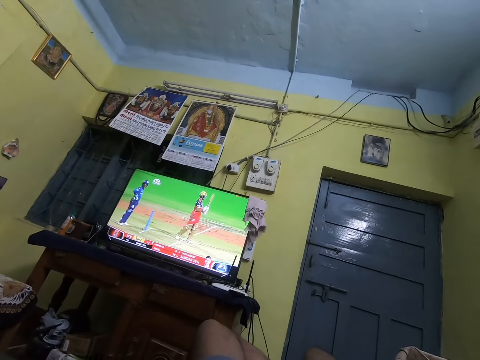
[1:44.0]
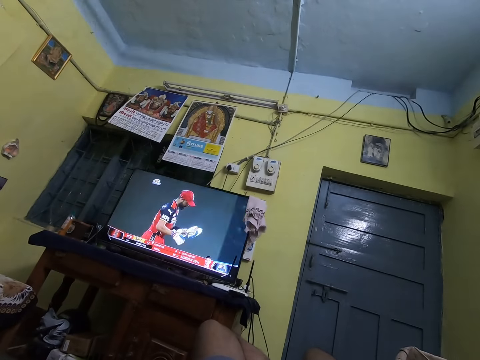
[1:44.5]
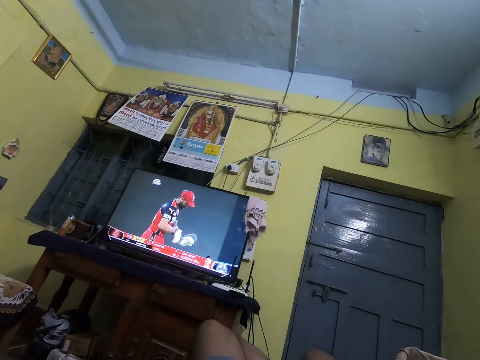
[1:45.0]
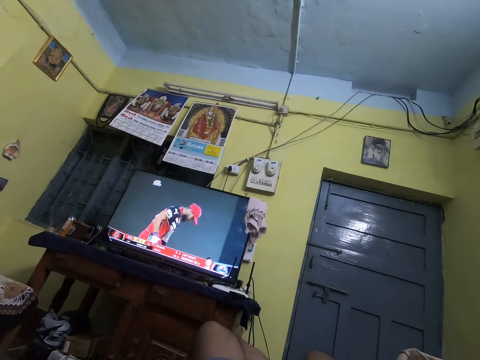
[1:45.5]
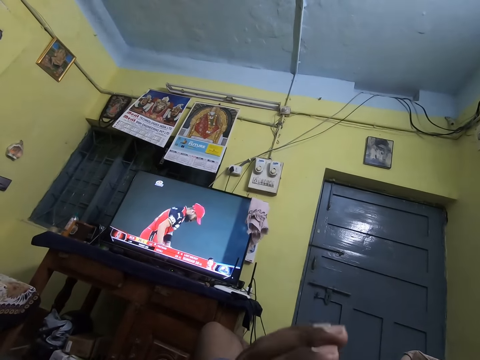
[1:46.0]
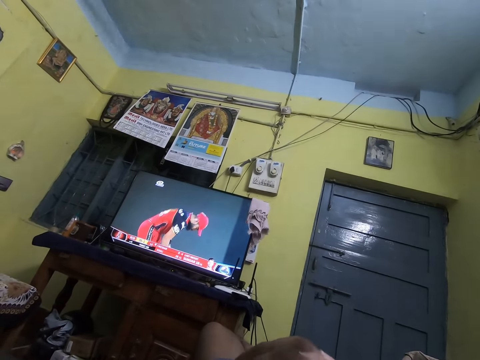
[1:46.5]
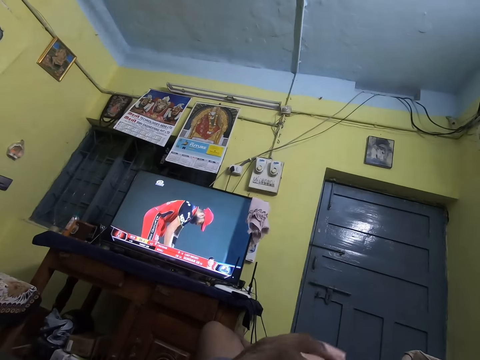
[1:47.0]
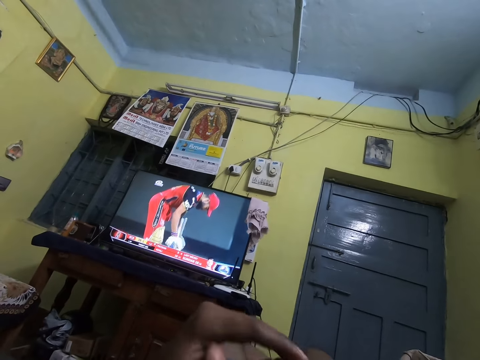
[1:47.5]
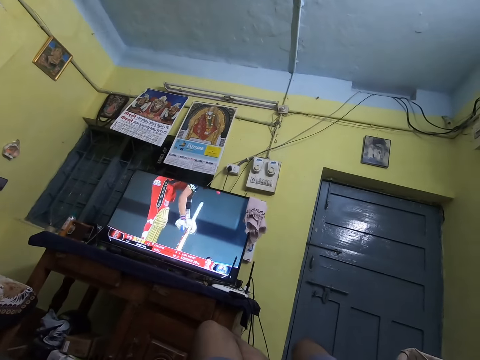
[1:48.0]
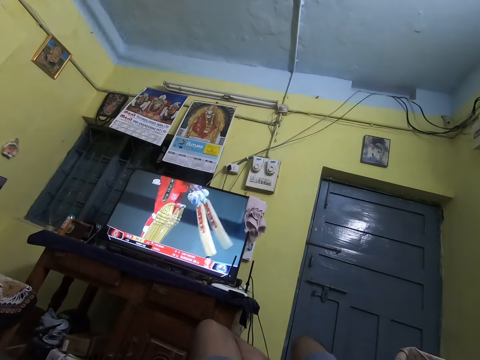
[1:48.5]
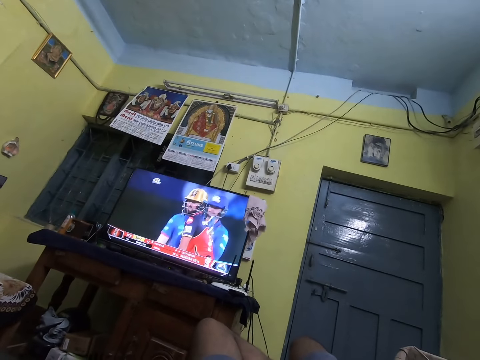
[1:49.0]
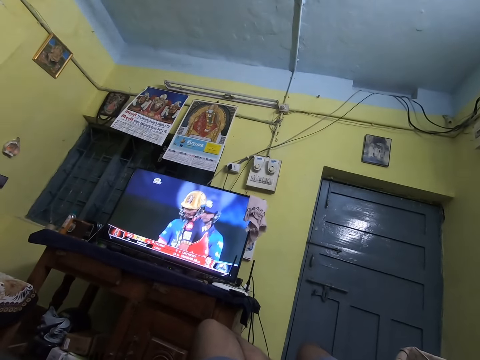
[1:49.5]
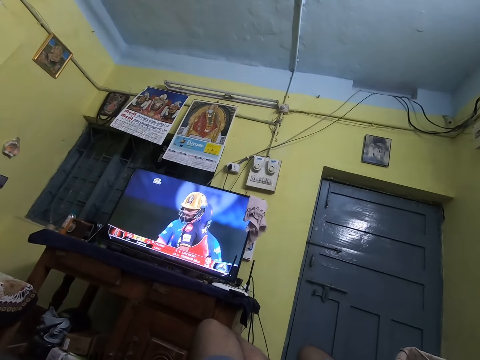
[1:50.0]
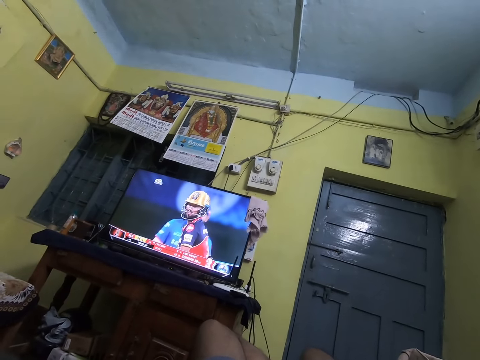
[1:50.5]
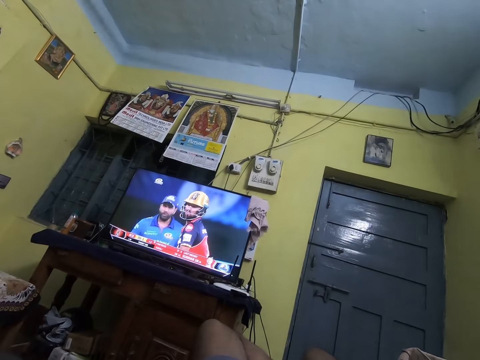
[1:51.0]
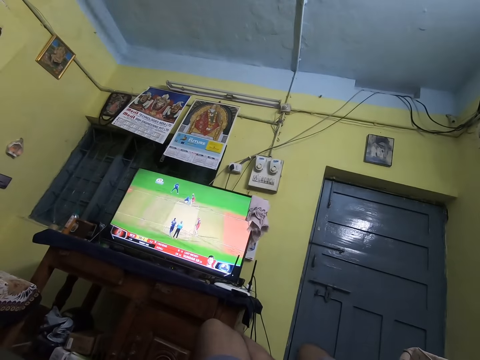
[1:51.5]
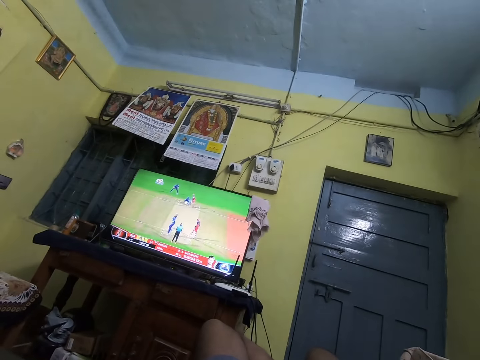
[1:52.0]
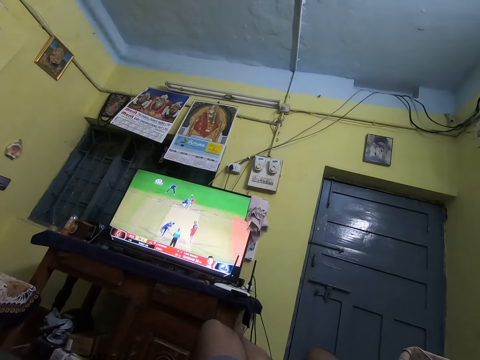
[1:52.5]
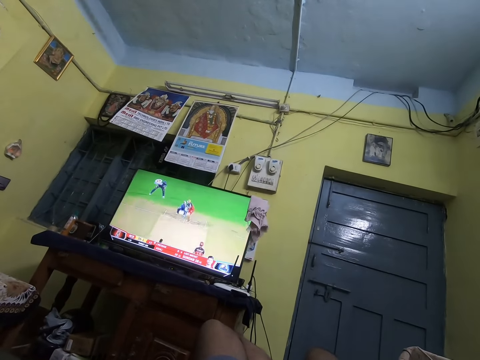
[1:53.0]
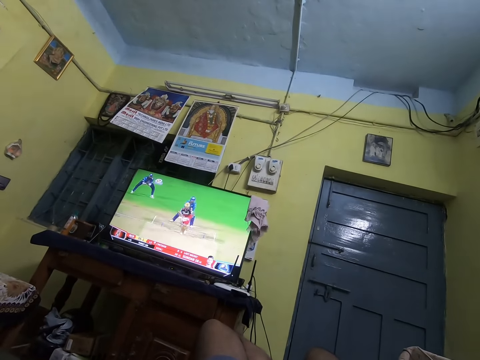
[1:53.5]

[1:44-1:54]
The camera wearer moves a hand. They move a leg. They watch a television.

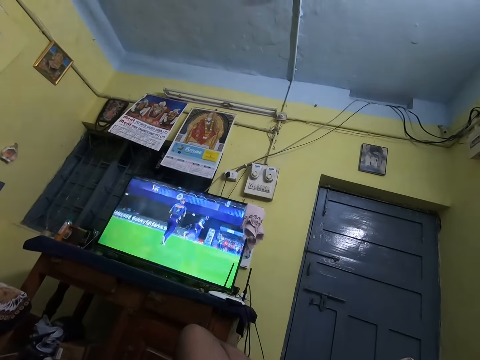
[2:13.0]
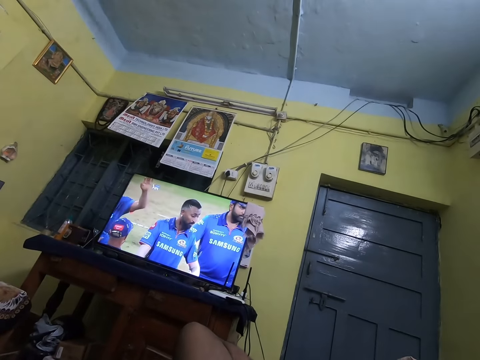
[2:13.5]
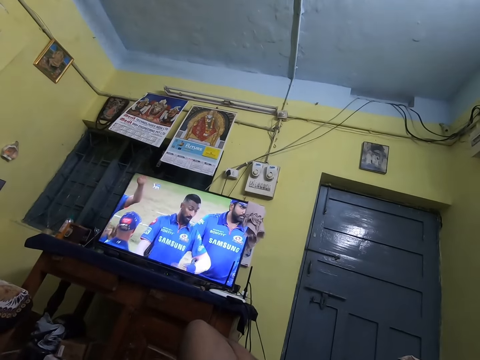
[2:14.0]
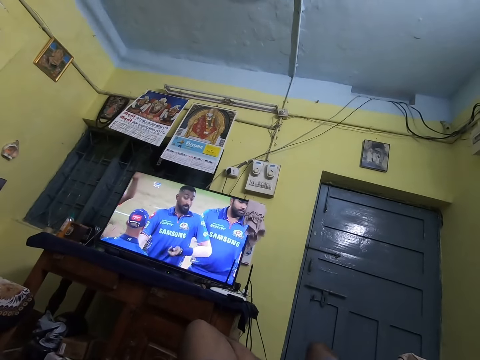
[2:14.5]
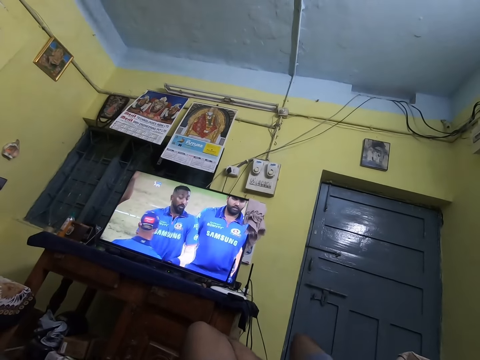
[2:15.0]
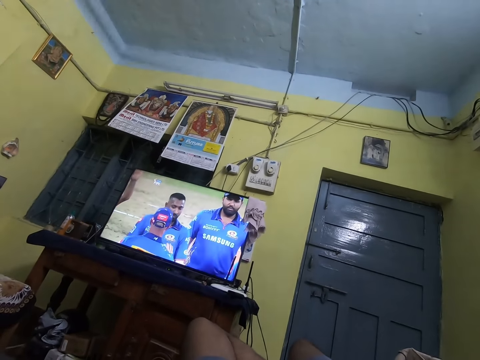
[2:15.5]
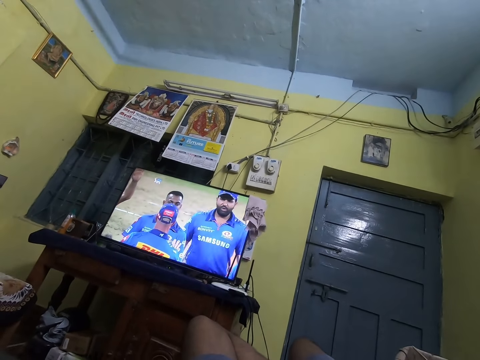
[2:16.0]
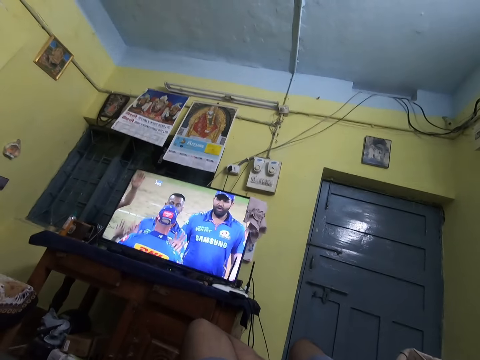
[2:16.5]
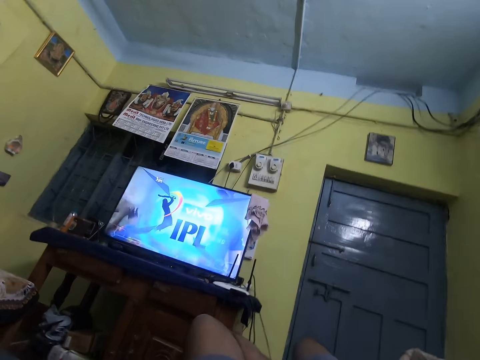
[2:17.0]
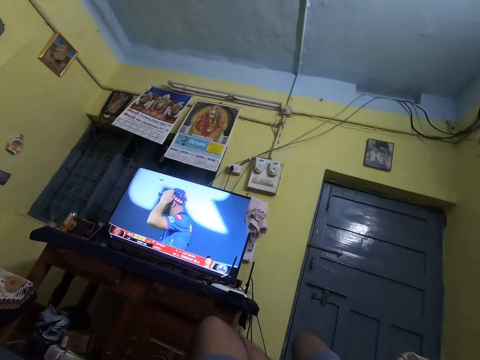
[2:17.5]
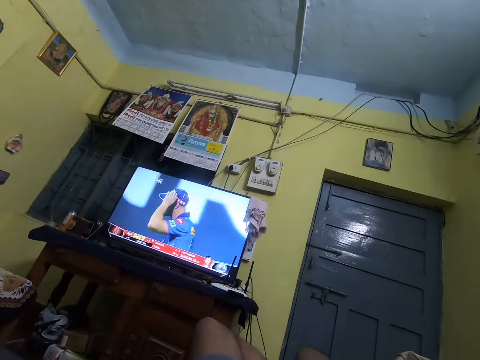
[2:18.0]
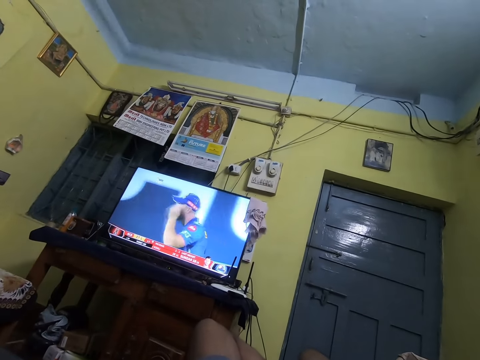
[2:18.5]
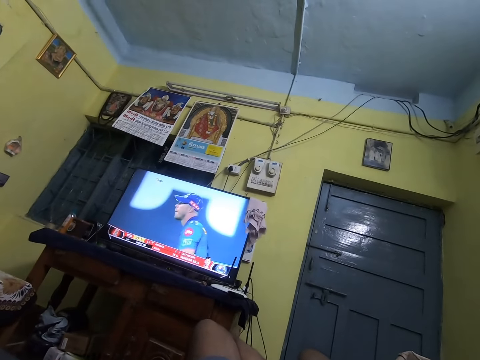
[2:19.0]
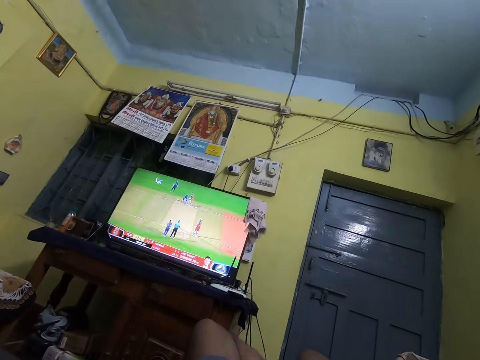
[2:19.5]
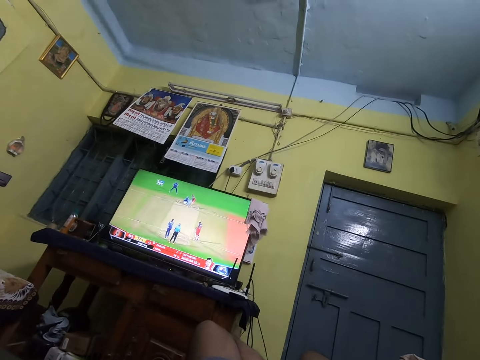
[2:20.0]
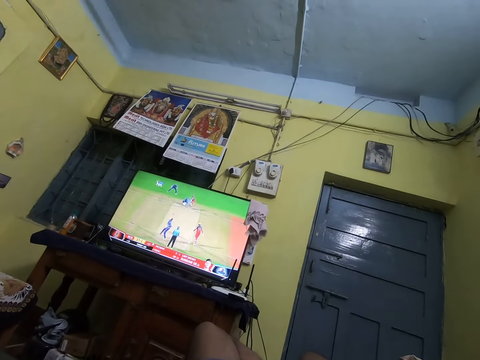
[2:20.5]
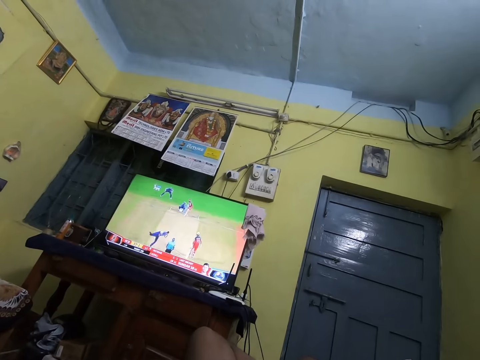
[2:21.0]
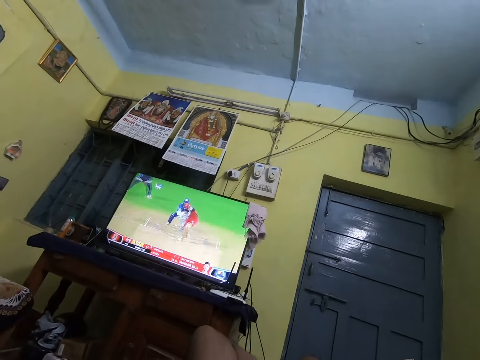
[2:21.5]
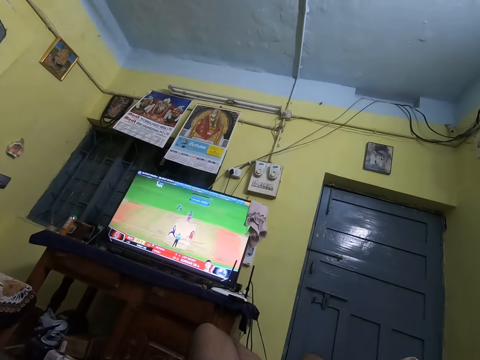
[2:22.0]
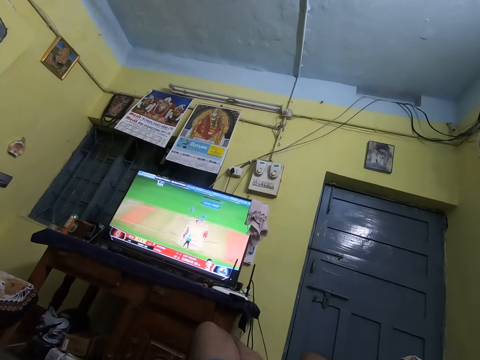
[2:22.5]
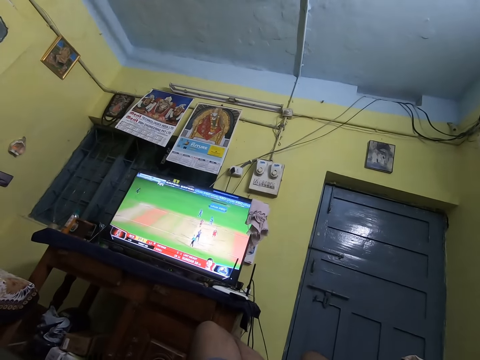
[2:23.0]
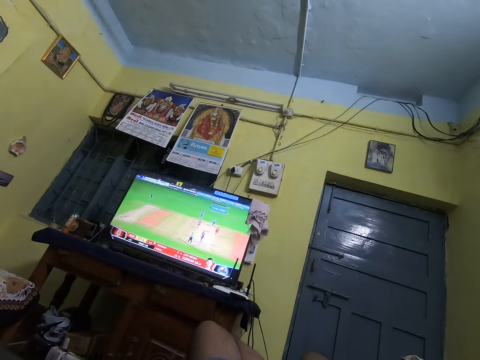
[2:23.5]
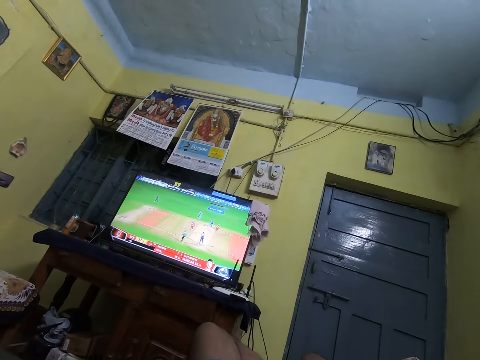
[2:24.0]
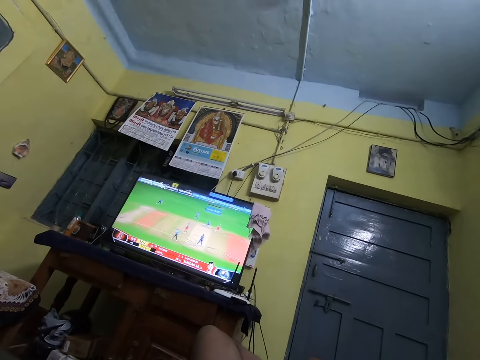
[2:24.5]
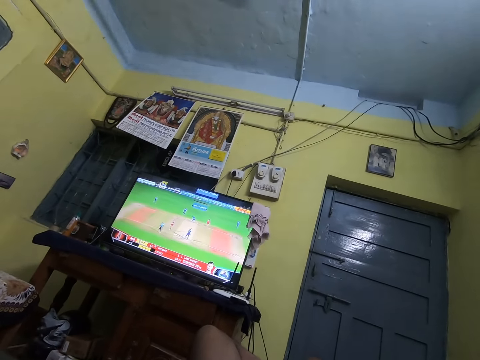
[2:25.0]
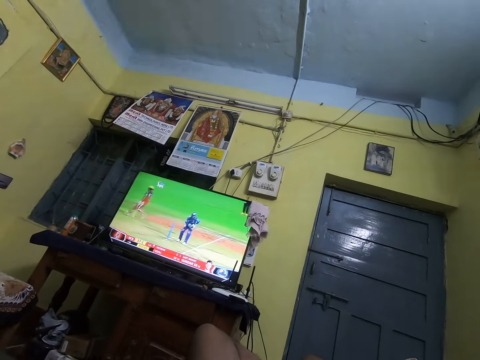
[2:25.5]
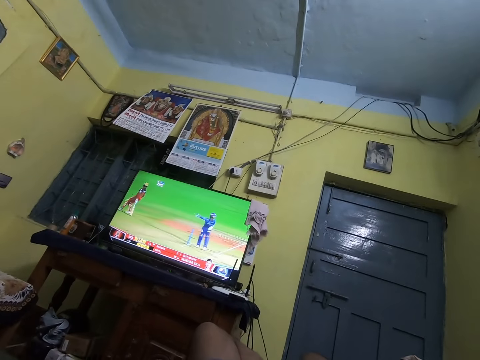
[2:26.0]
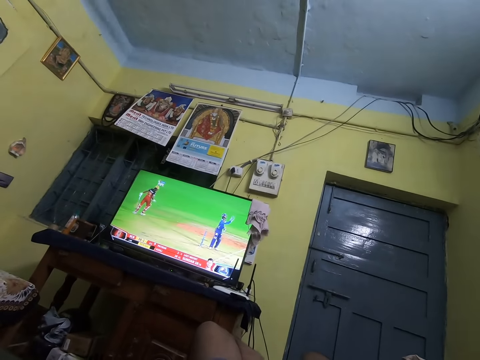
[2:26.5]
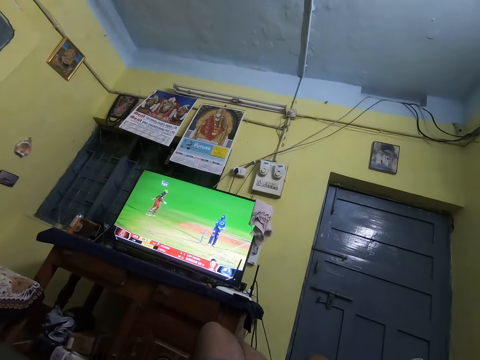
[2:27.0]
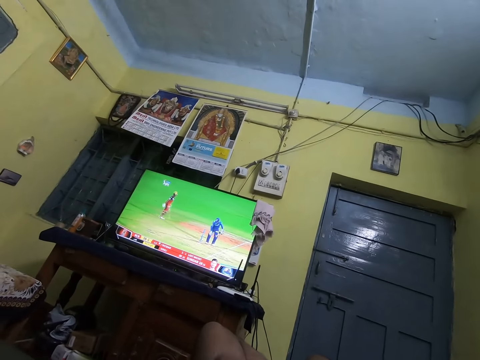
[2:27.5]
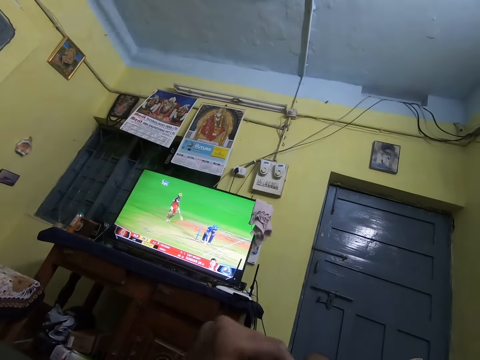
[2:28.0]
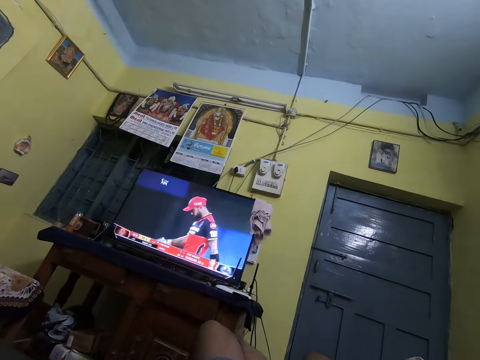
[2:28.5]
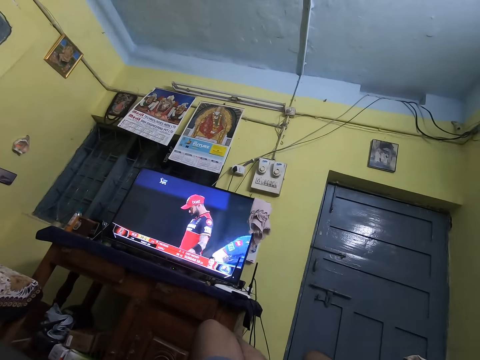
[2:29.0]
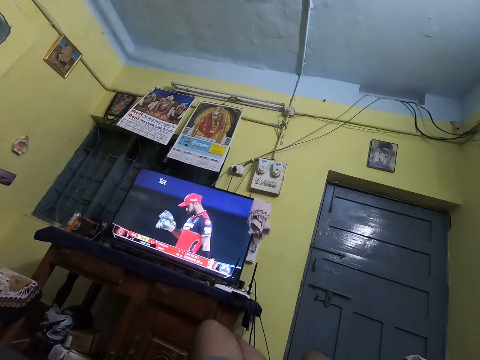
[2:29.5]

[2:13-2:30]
The camera wearer moves a leg. They watch a television. They move a hand. They watch the television.
